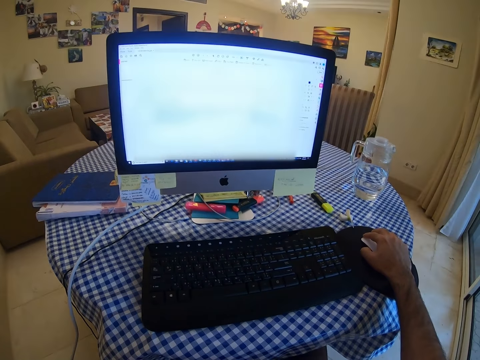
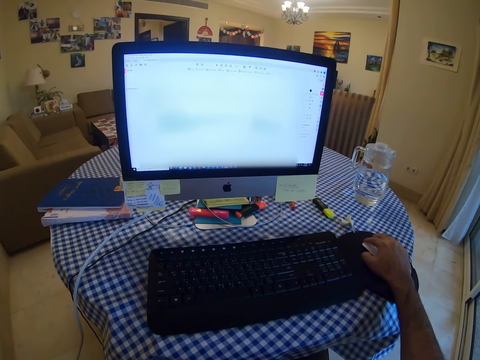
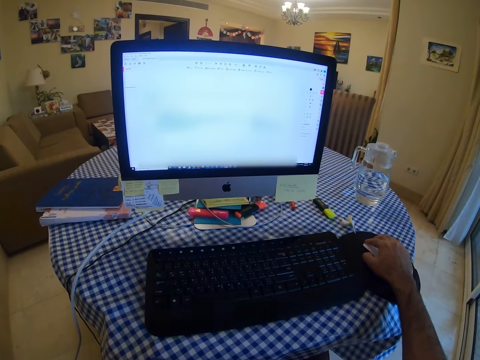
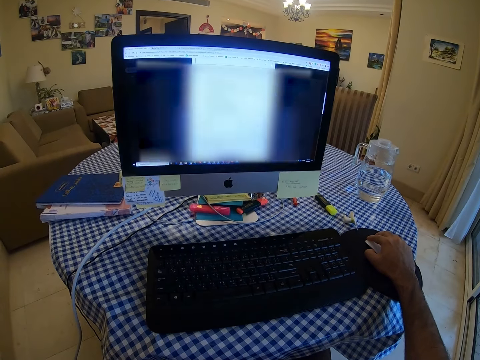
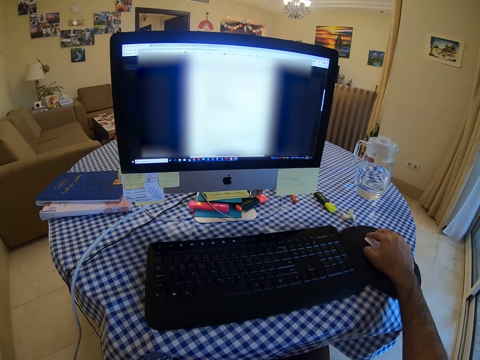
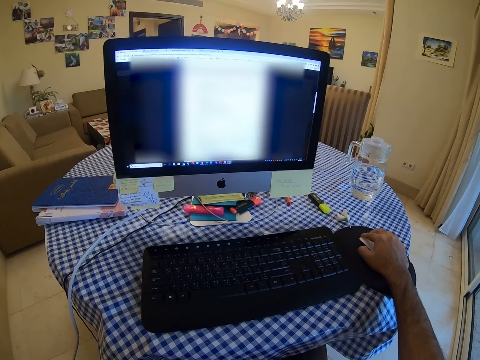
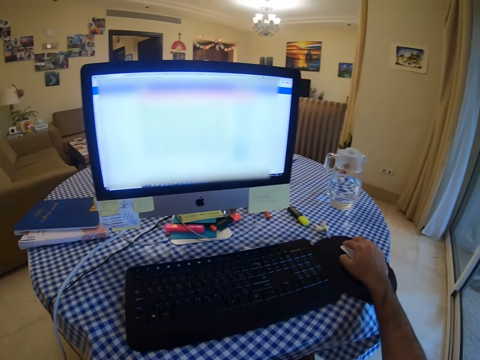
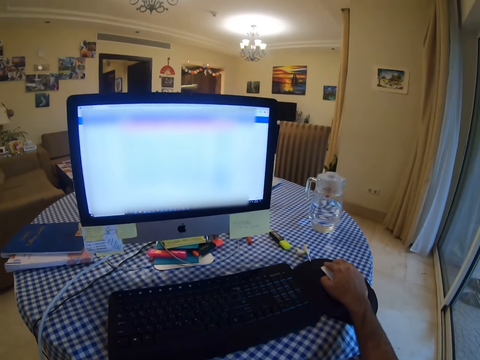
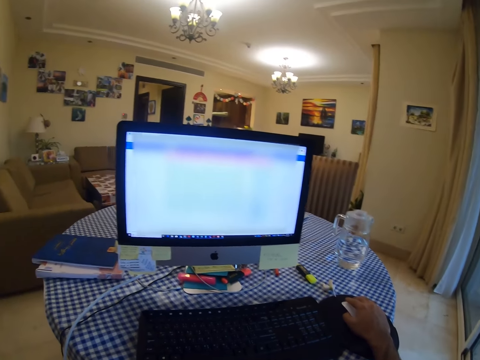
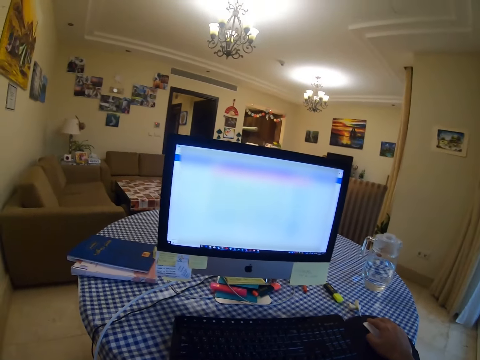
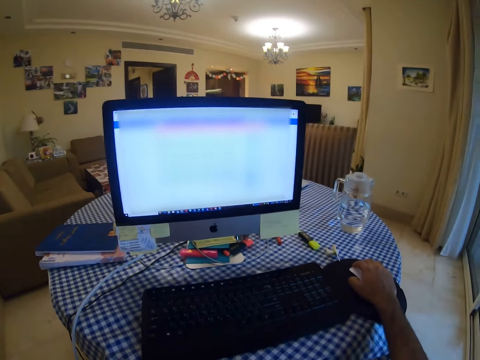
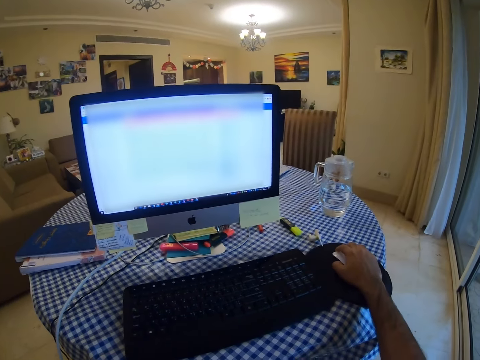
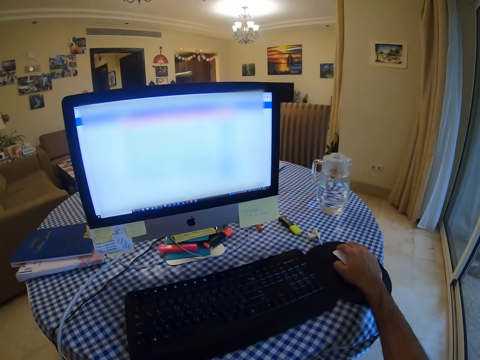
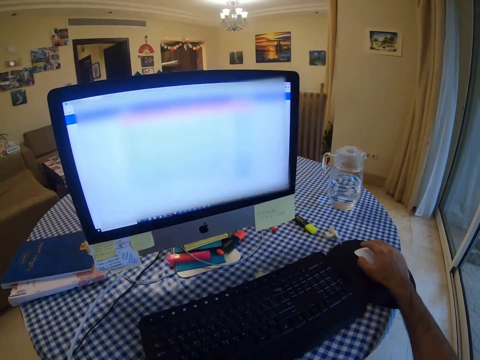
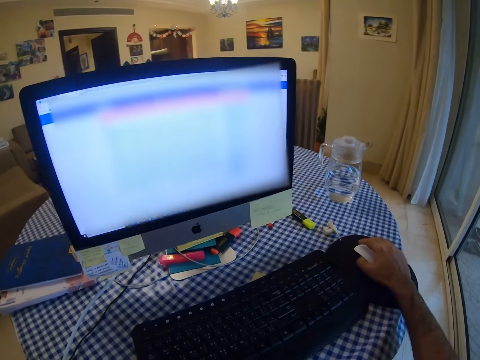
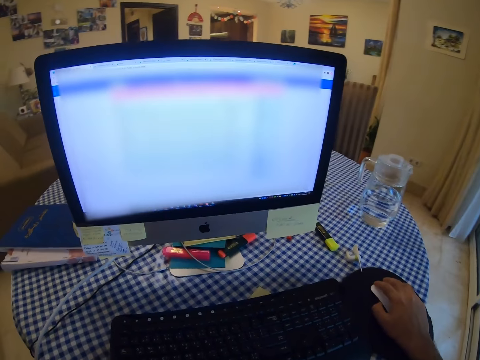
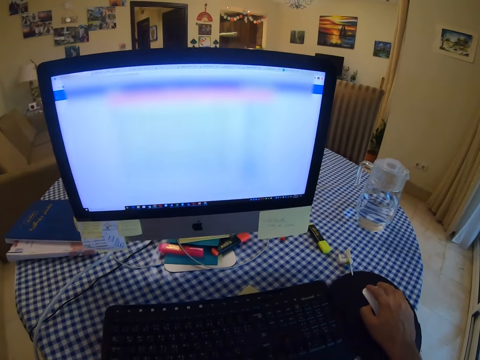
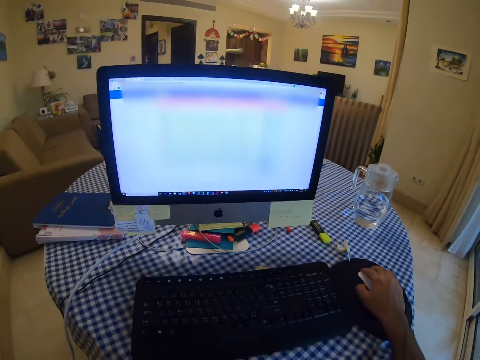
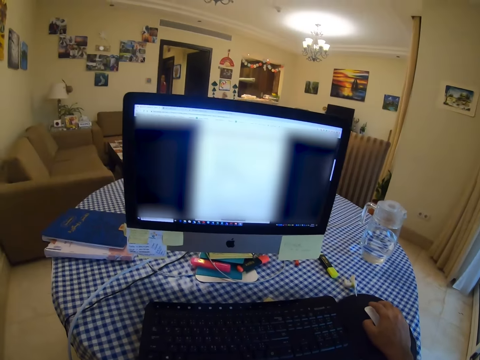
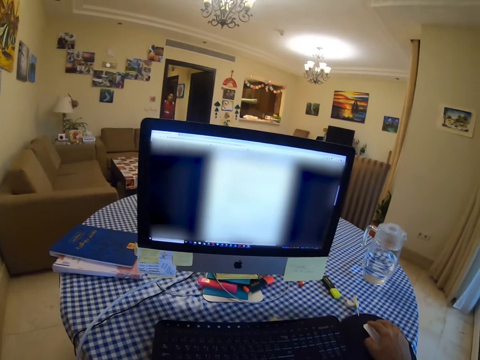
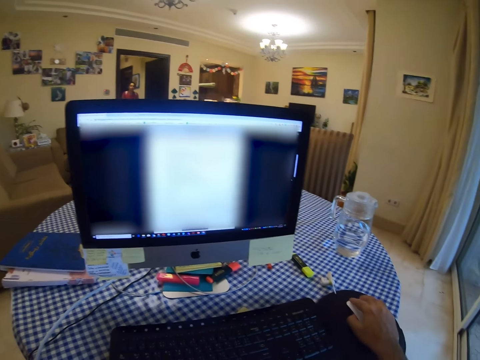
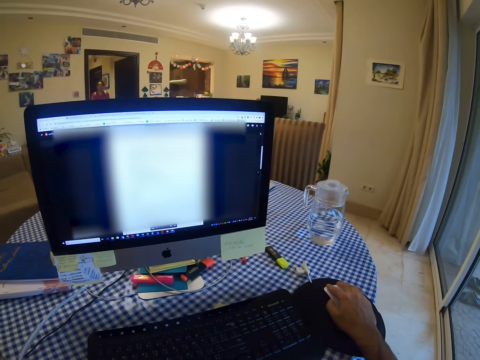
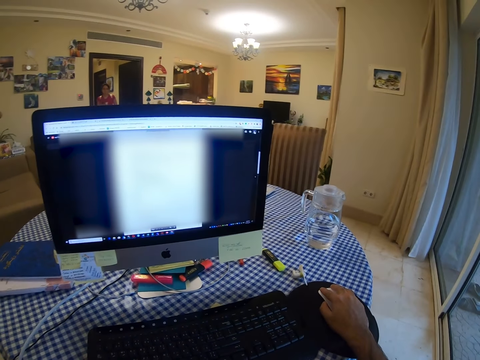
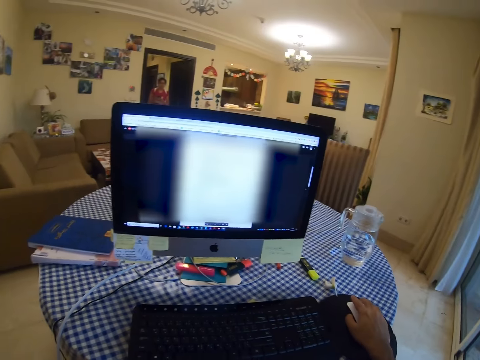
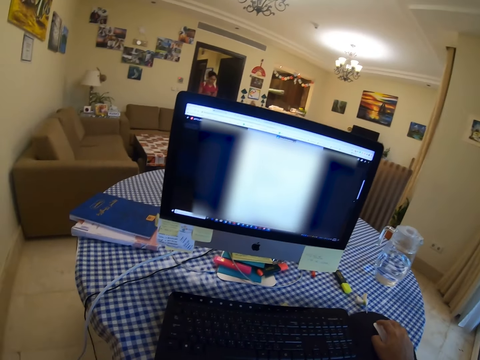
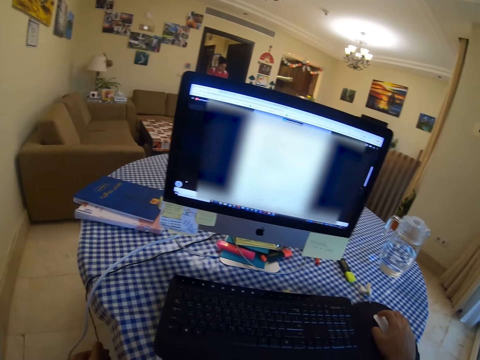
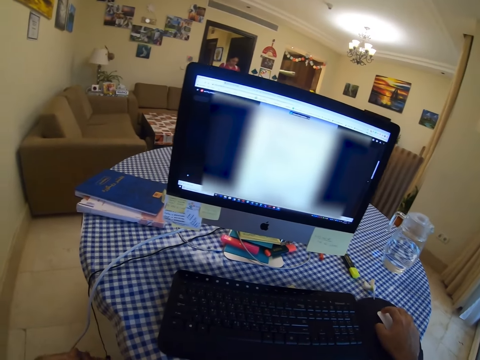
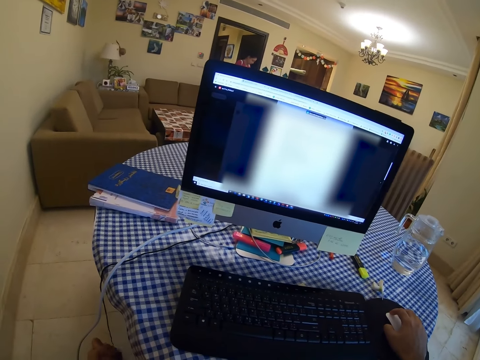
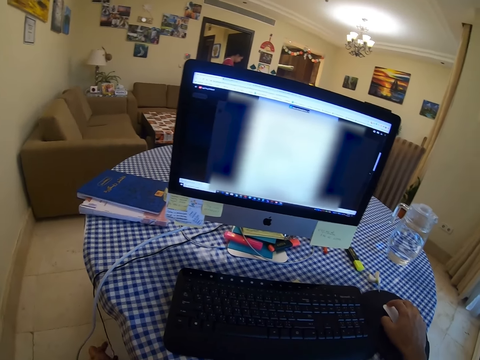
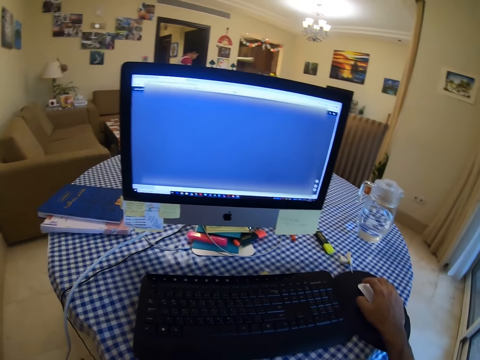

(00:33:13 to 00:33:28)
The camera wearer looks at the screen.

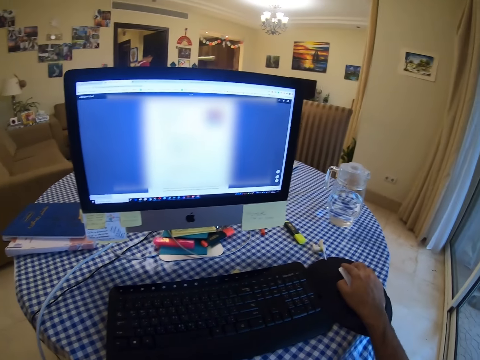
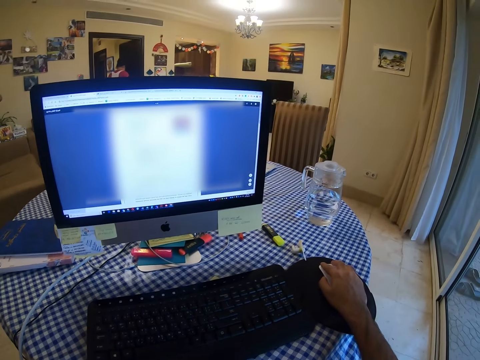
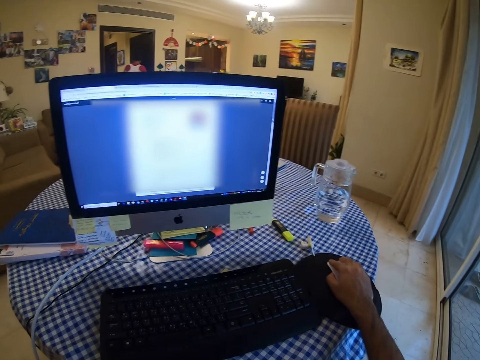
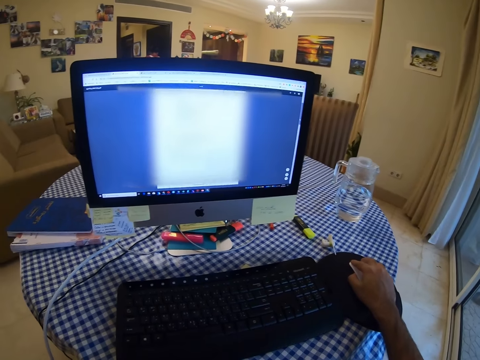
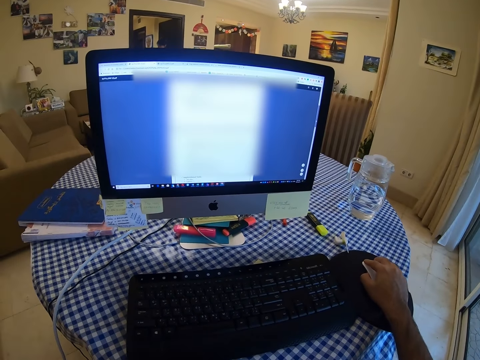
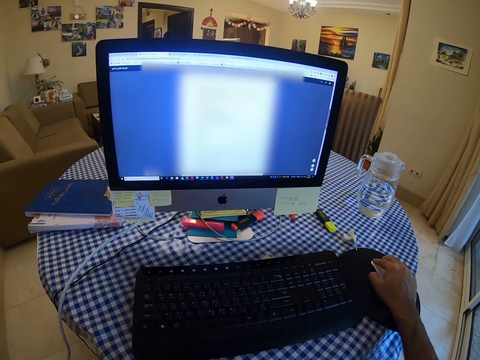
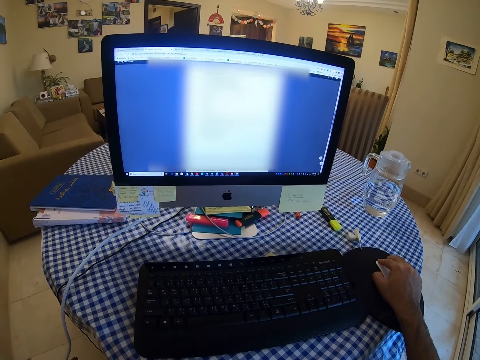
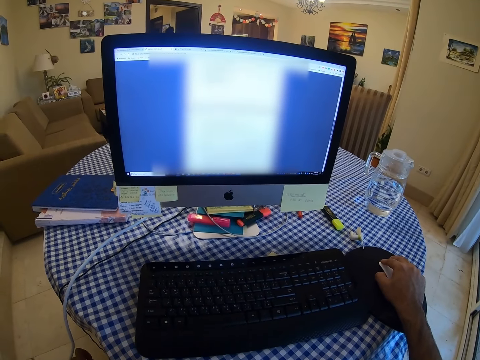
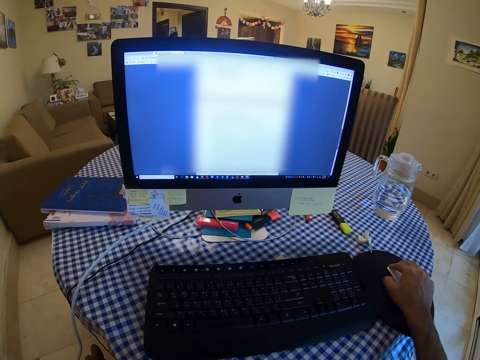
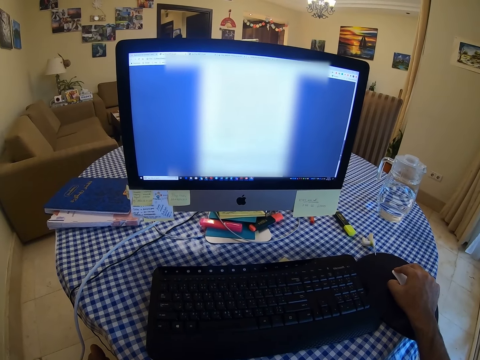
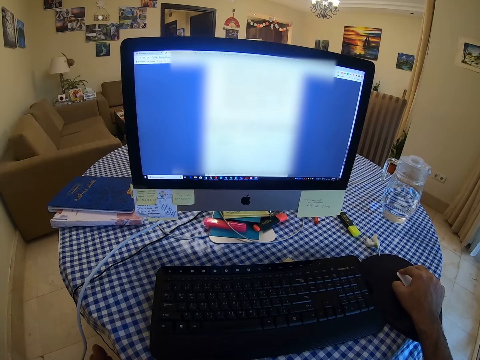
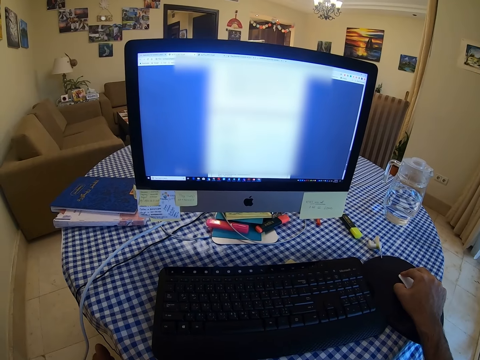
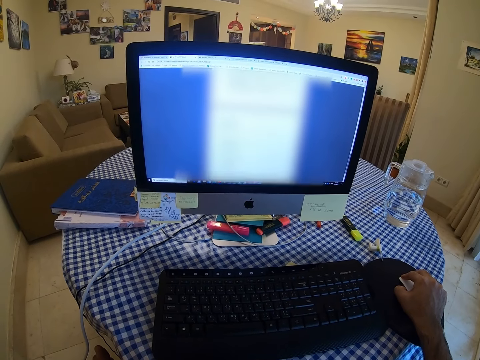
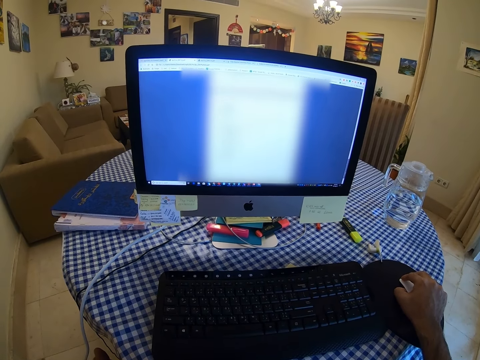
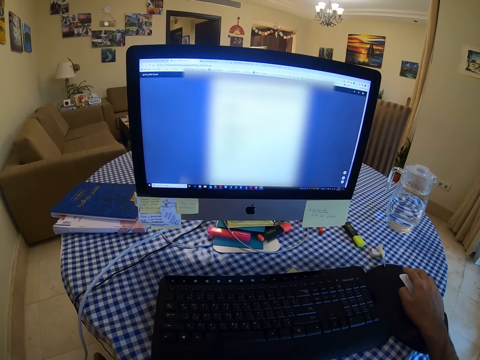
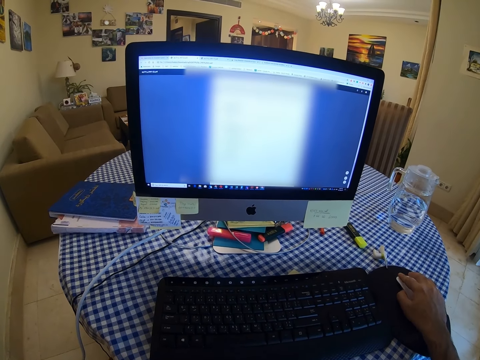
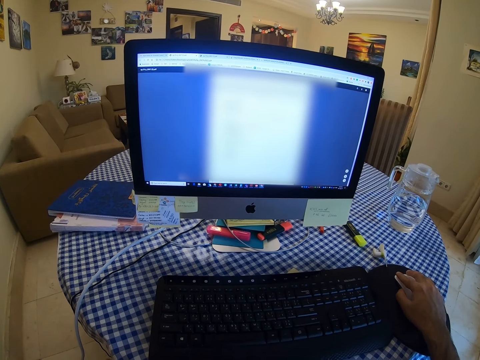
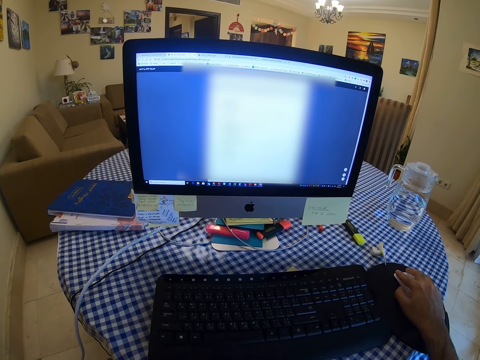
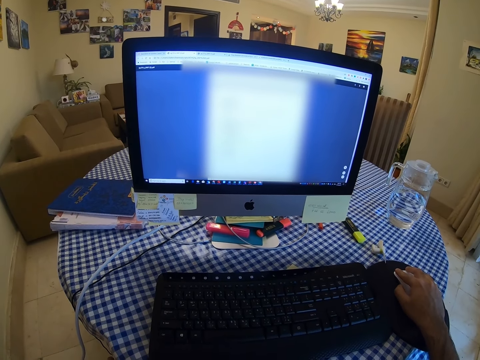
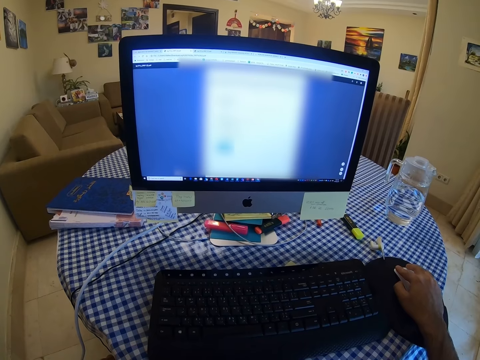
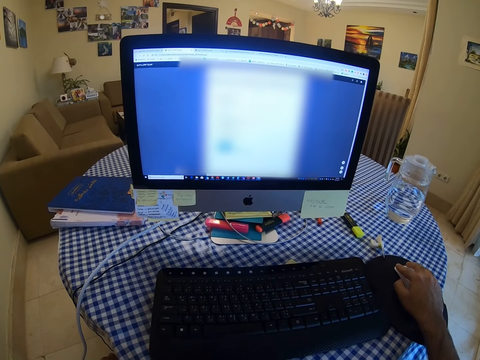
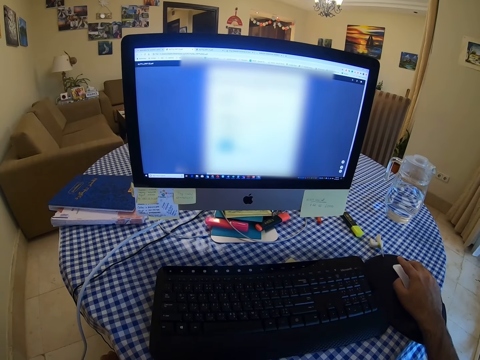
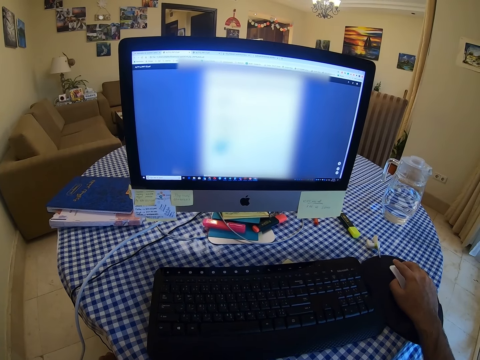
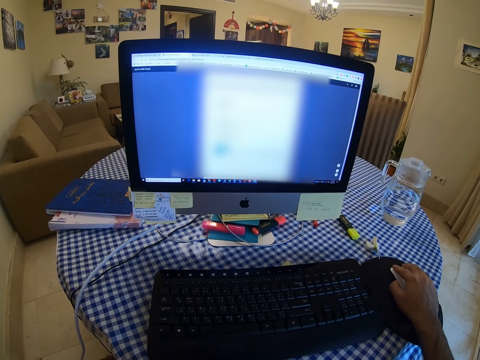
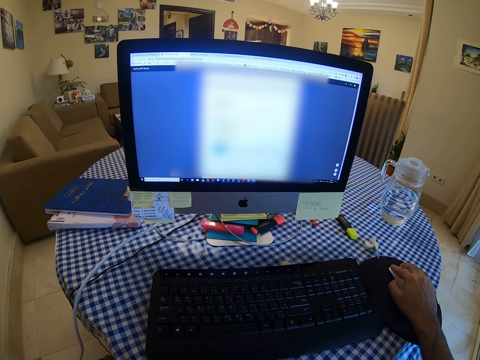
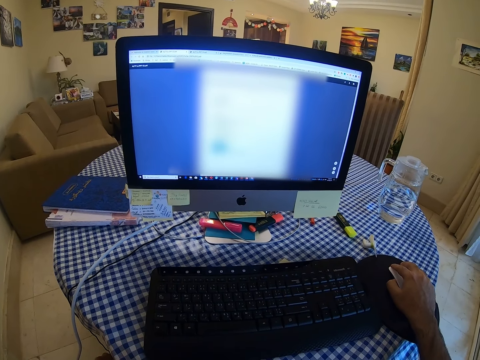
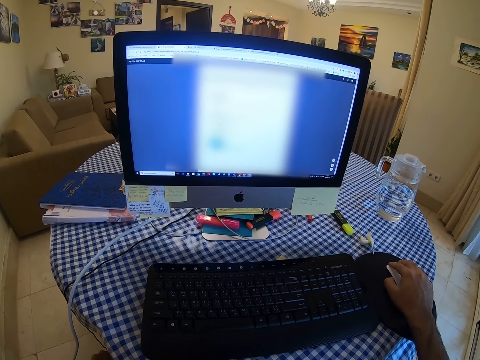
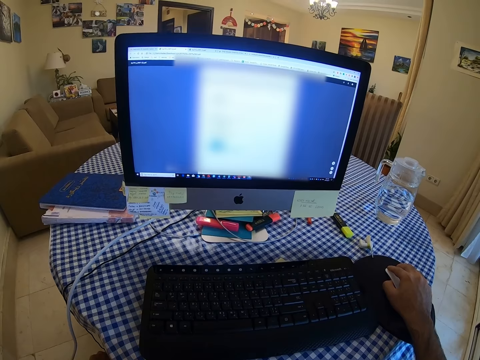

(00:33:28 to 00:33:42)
The camera wearer holds the mouse.
